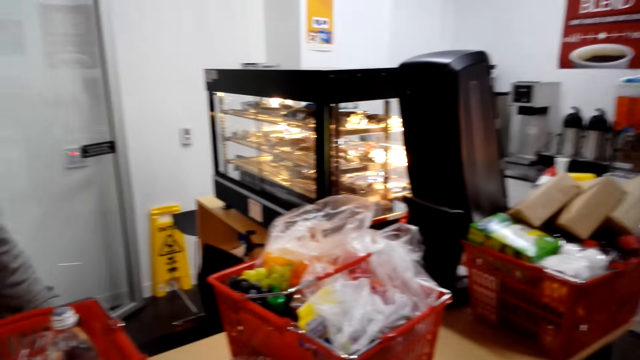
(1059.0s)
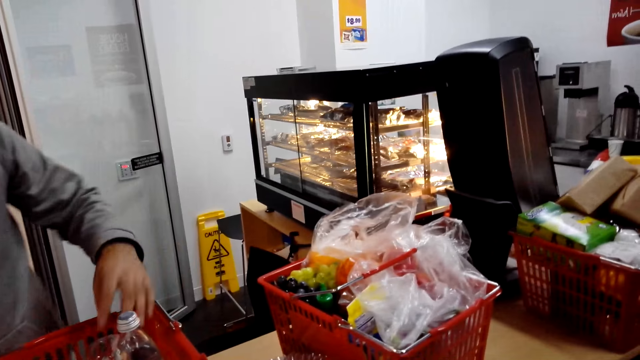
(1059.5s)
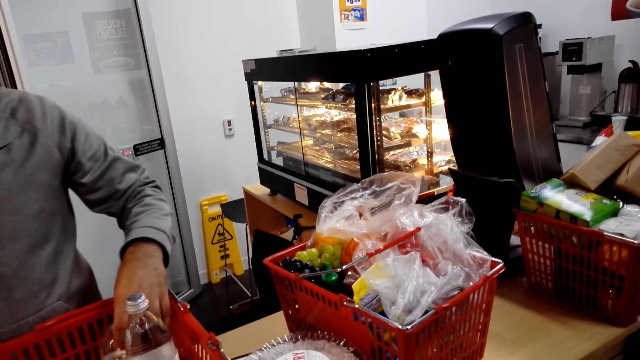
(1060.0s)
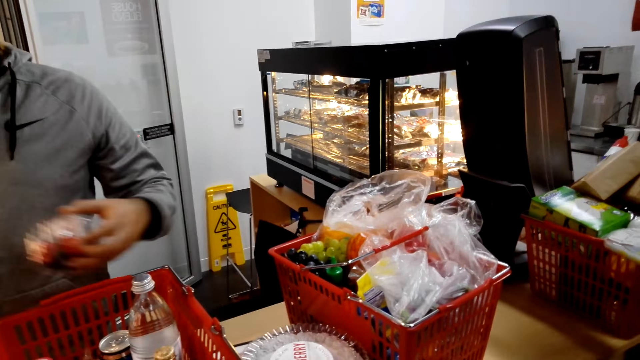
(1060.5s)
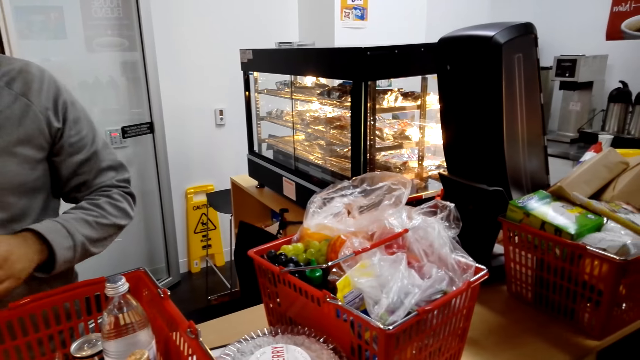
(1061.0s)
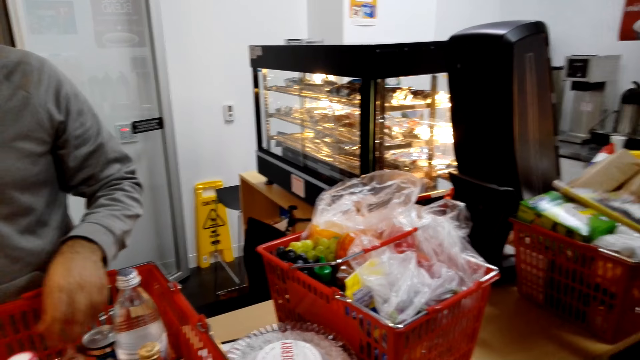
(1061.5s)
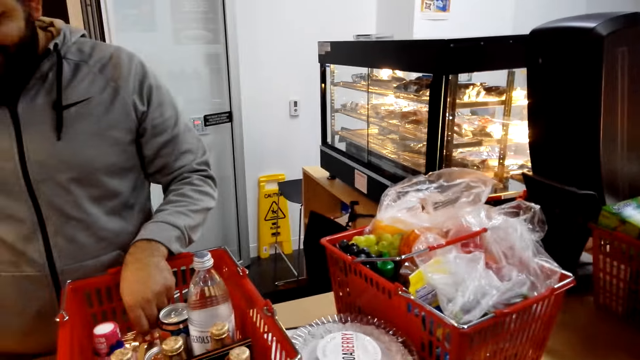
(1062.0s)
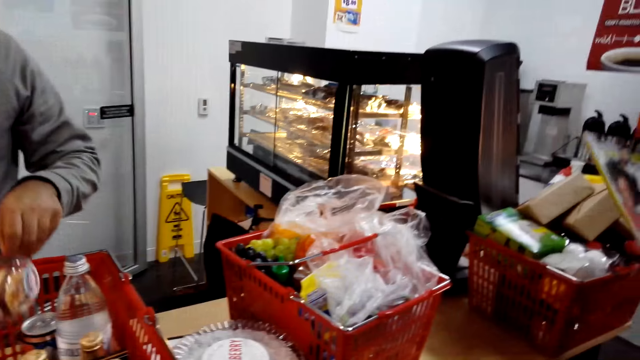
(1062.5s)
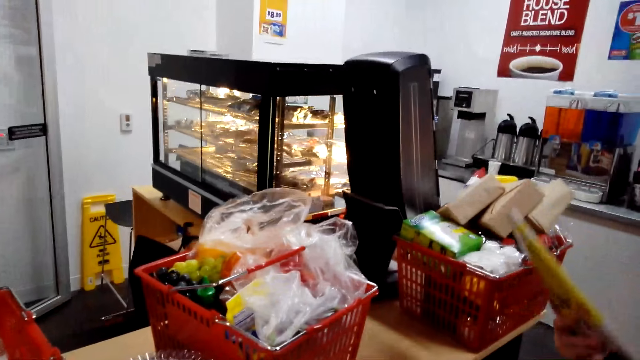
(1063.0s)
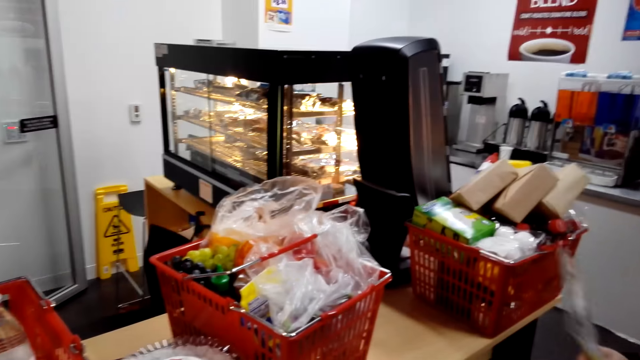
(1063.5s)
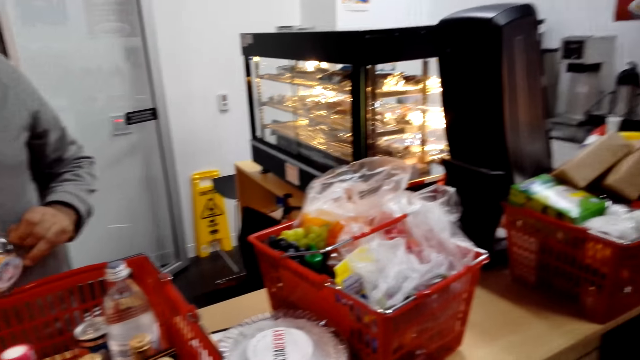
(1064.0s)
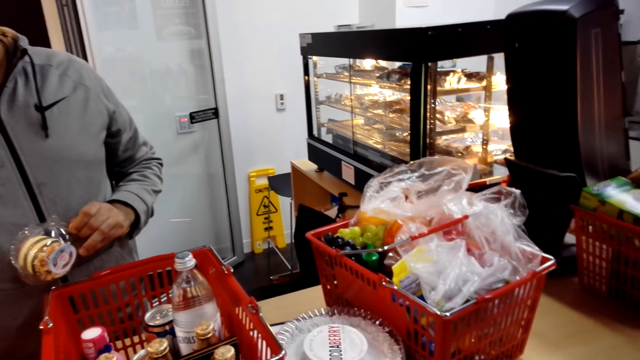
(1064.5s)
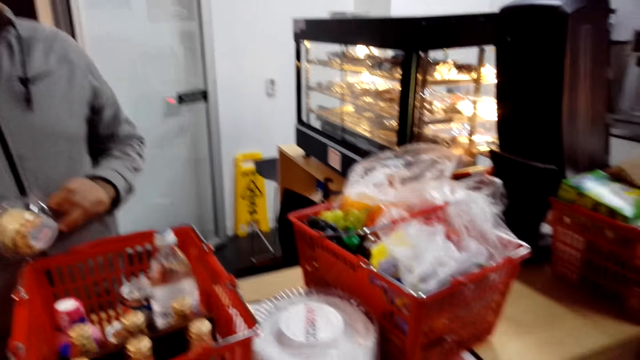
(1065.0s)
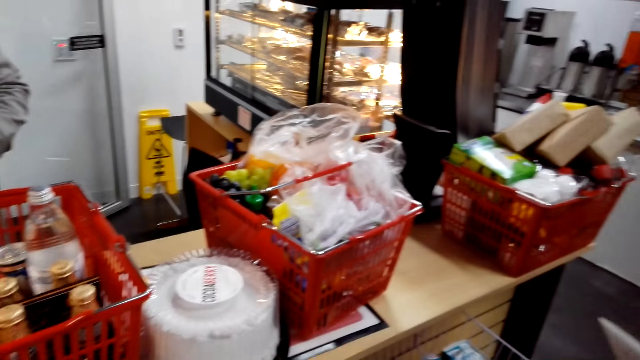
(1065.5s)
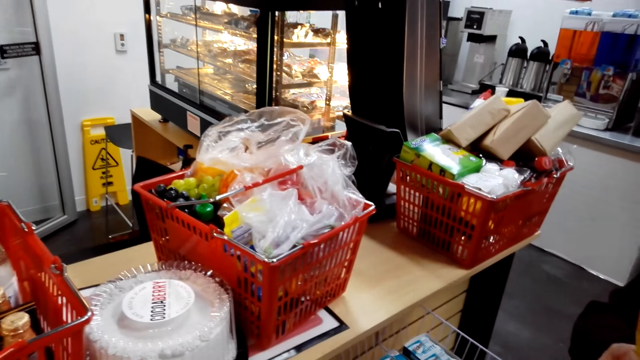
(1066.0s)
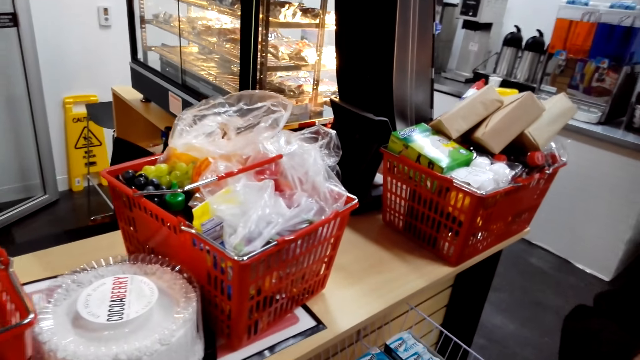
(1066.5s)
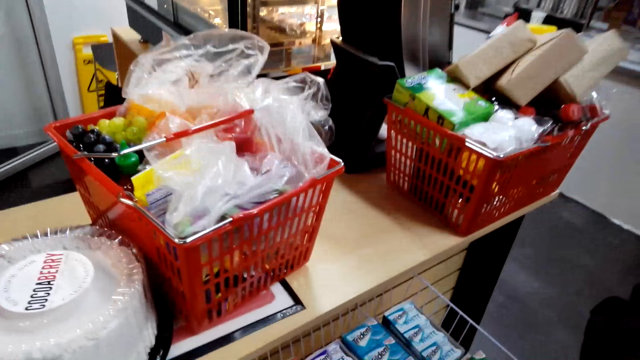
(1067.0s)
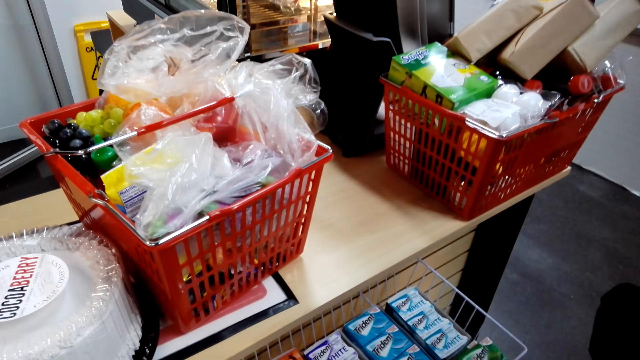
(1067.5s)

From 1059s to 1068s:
The cashier takes the fruit container from the basket. The person stares at the magazine. The cashier takes the shortcake from the basket.

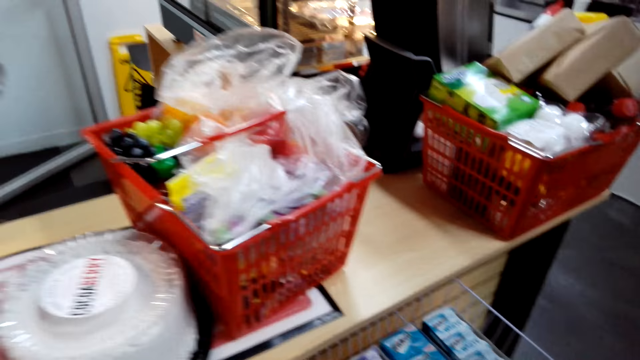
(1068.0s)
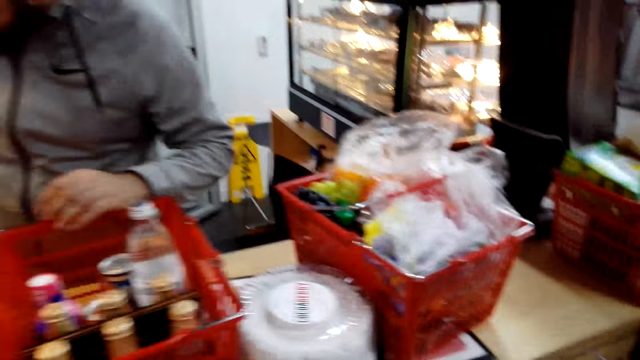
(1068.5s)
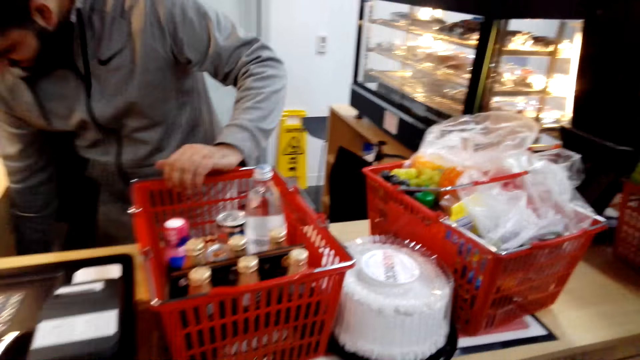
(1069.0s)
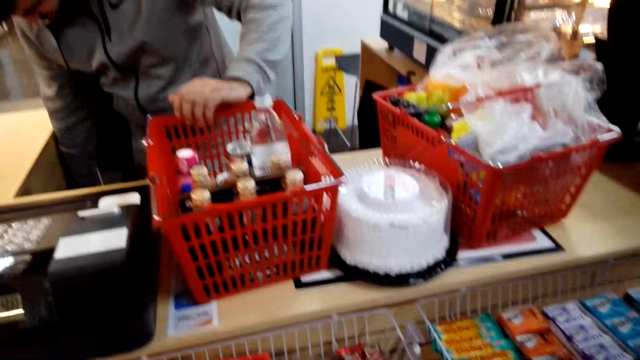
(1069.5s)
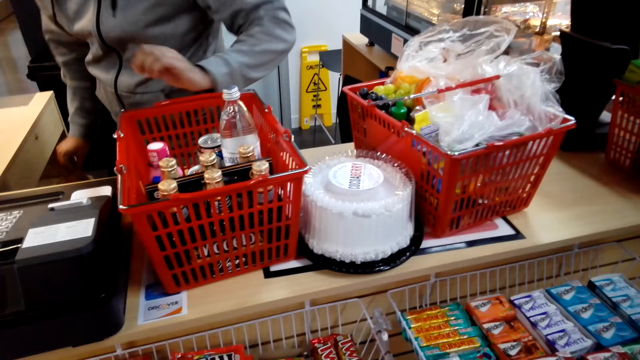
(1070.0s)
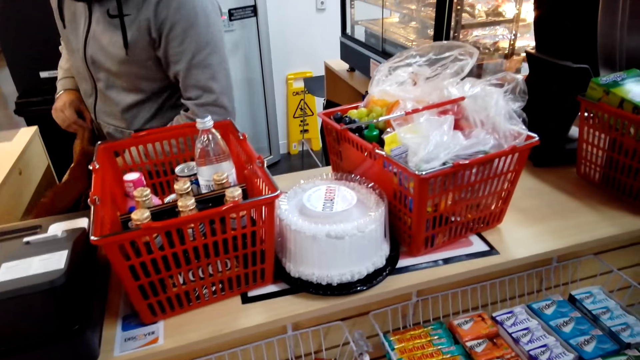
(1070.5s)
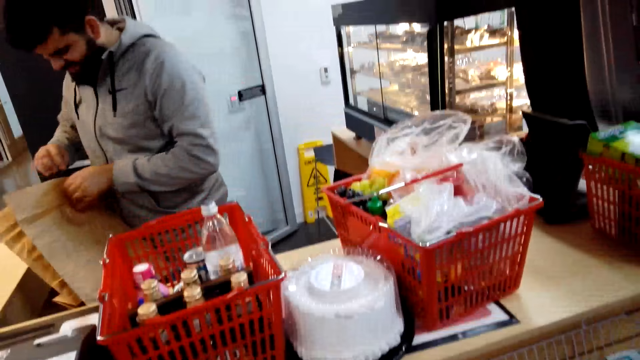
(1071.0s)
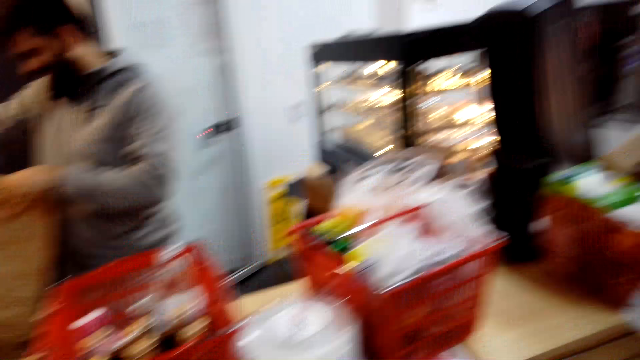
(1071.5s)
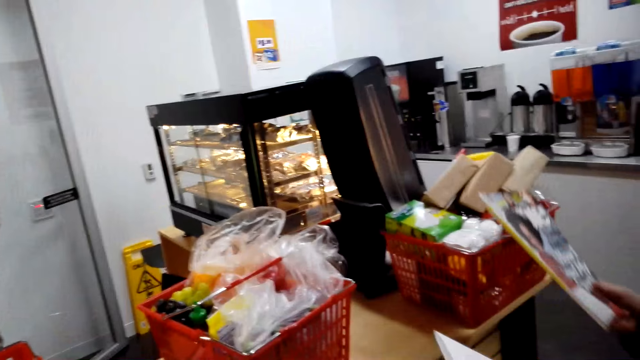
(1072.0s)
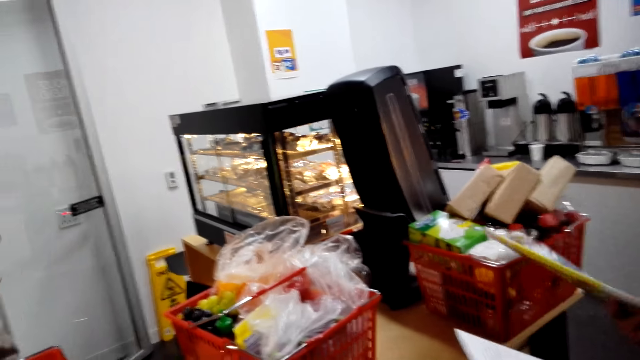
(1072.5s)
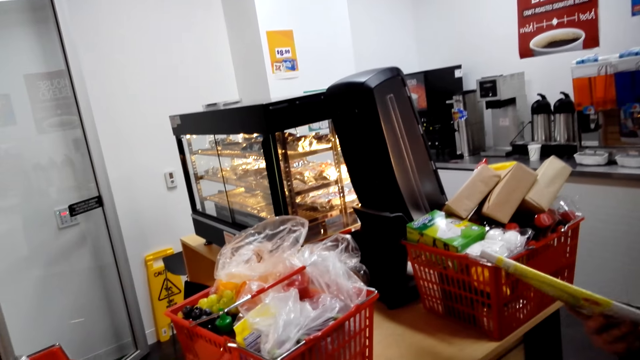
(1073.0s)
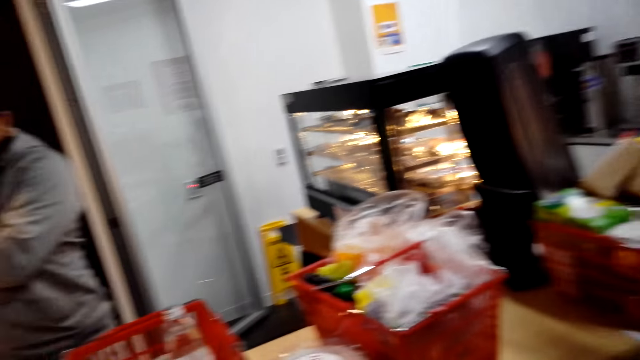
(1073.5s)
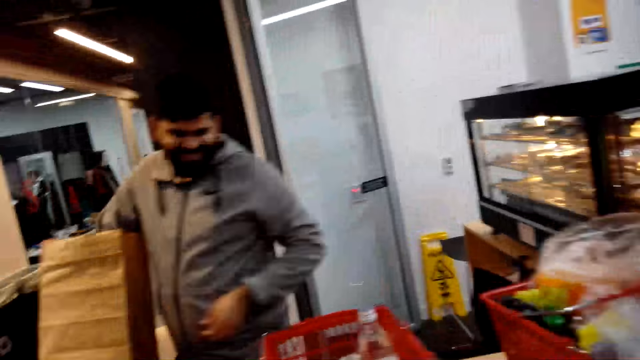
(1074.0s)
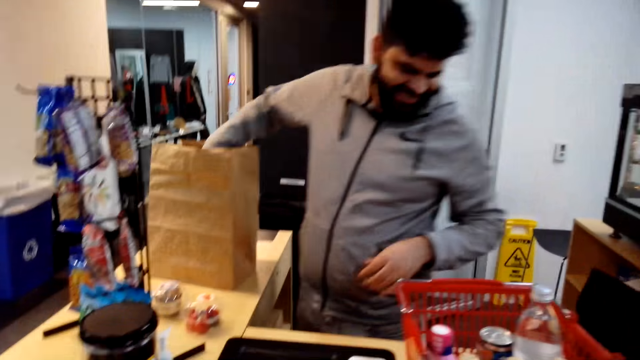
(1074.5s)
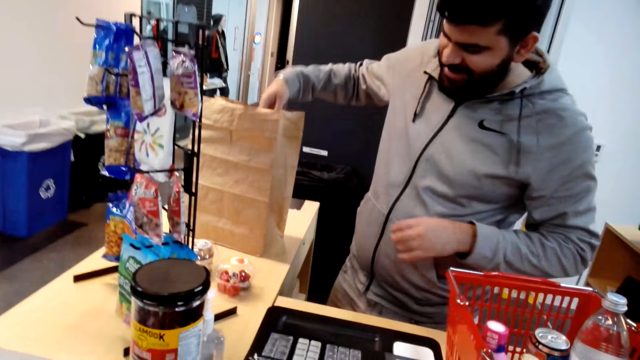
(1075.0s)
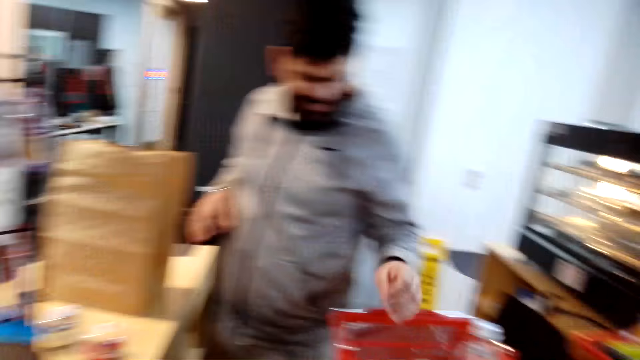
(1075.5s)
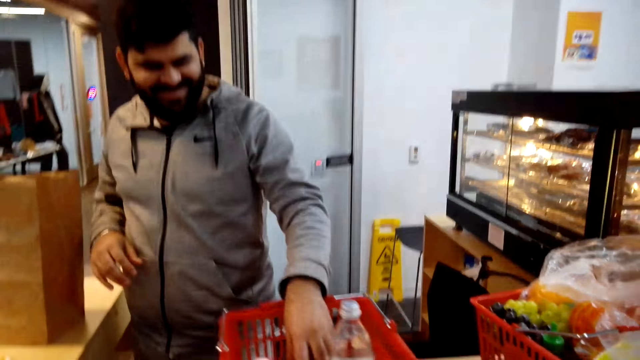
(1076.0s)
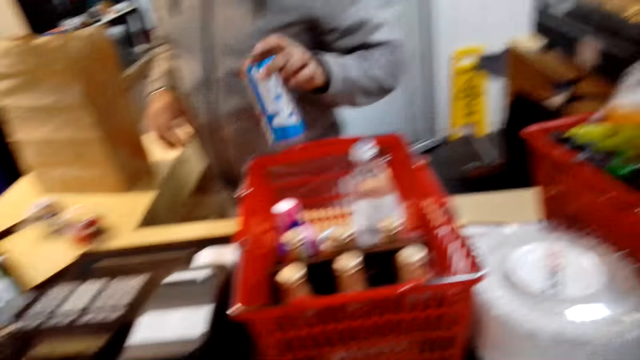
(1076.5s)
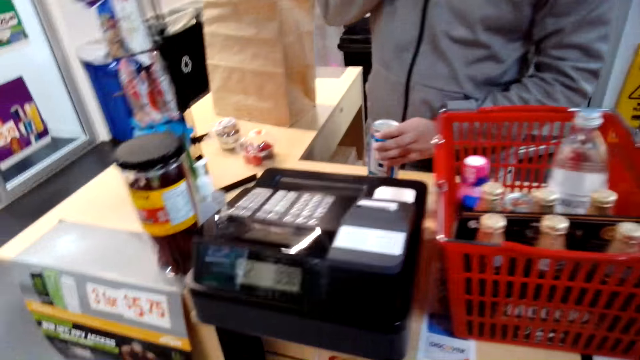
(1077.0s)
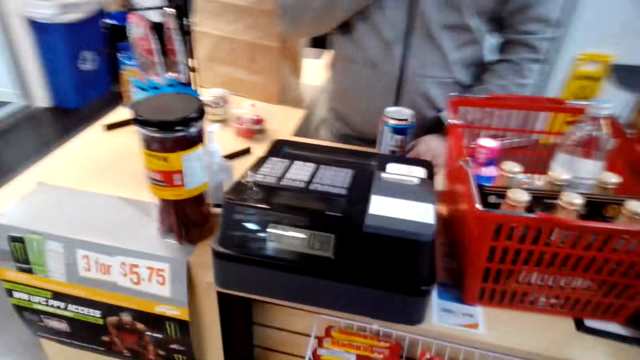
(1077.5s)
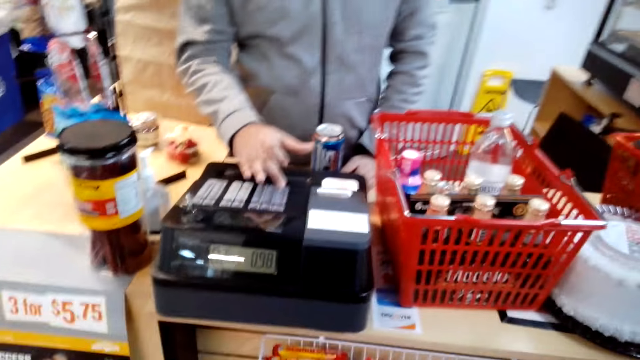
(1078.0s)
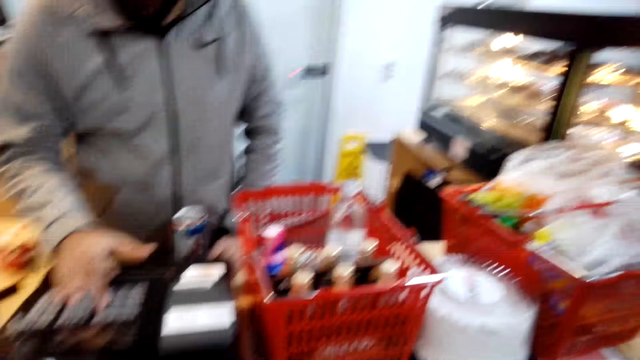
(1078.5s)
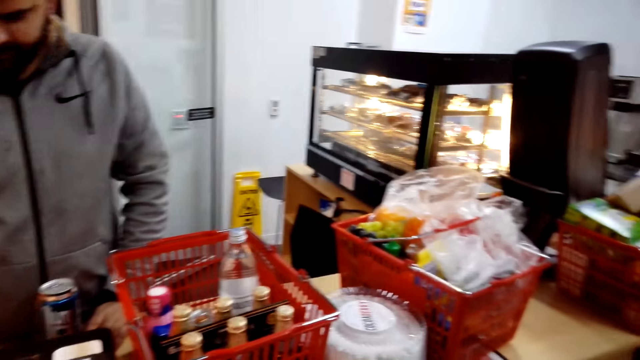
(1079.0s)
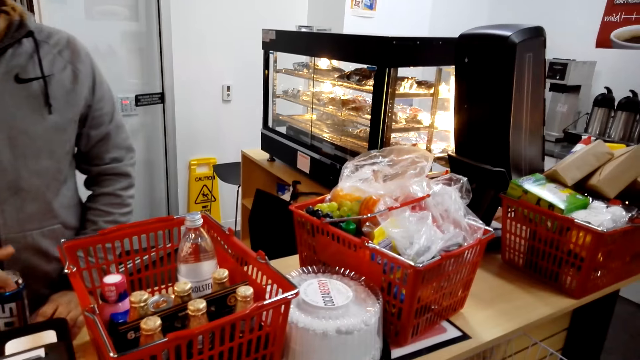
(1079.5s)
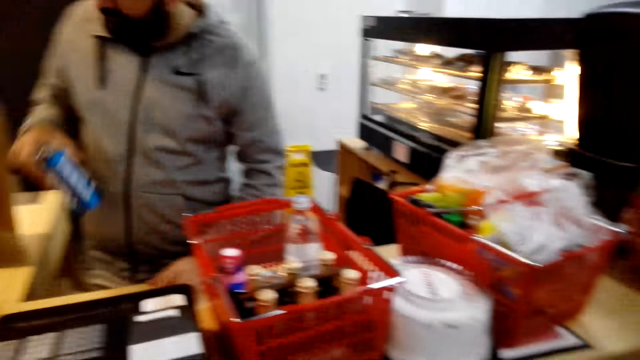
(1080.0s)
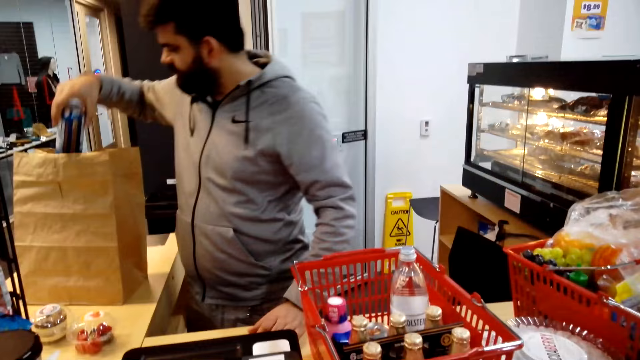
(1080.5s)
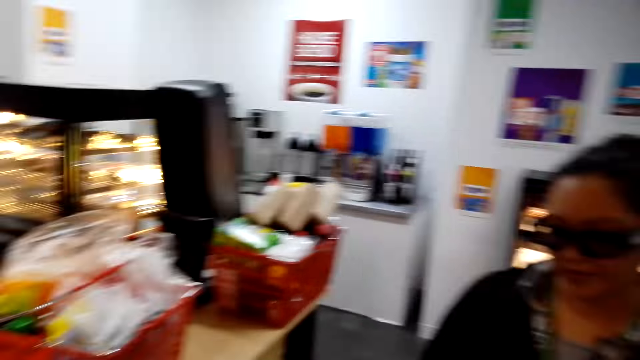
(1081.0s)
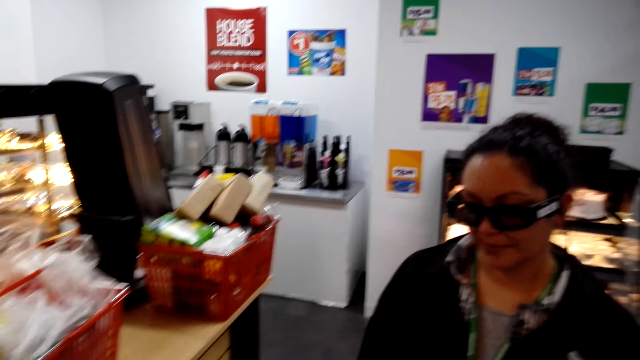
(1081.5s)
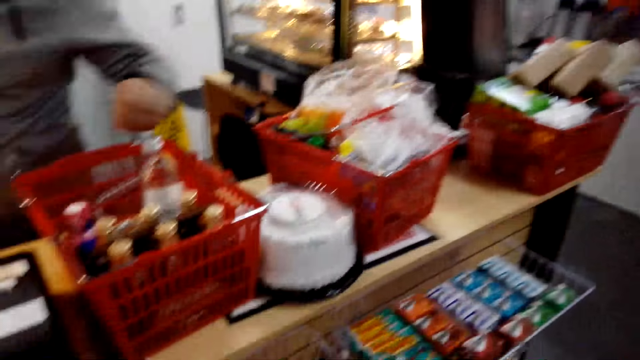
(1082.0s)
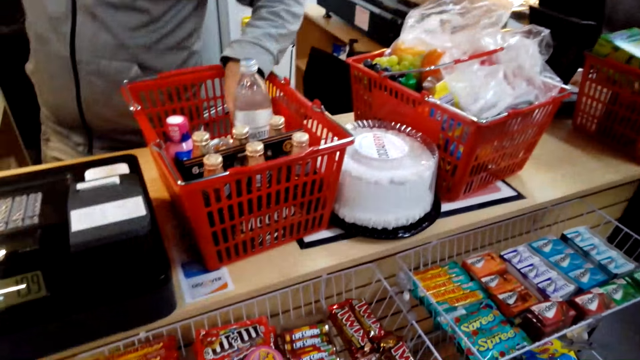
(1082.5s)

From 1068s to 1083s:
The cashier takes a brown paper bag or shopping bag underneath the counter. The cashier looks around. A woman holds magazines. The cashier takes the beverage can from the basket, places the can on the counter, bills the beverage can, operates the cash register, picks the can, and places the can in the shopping bag. The person looks around. The camera wearer stares at the person. They stare at the shopping baskets. The cashier takes the beverage can from the basket.
